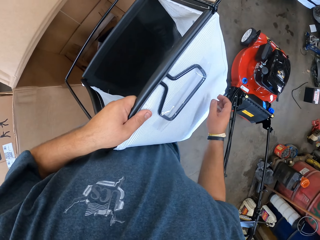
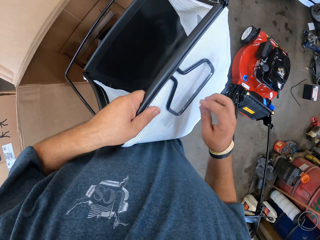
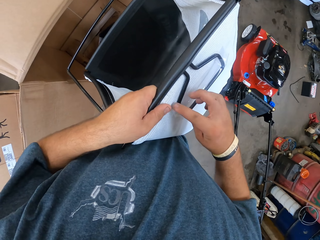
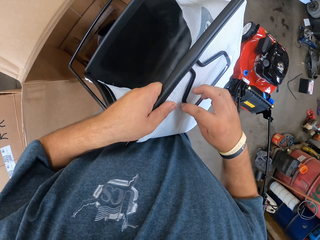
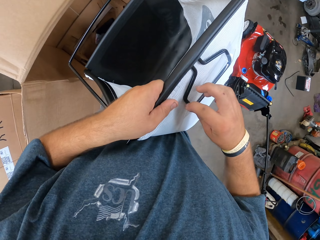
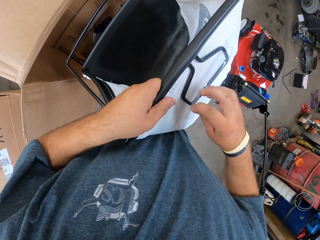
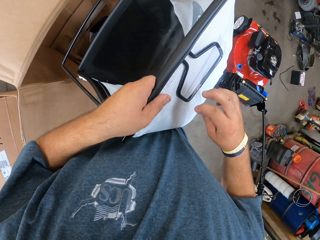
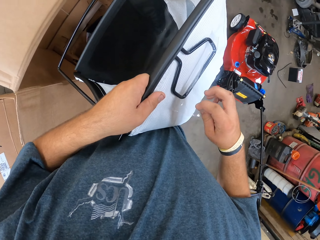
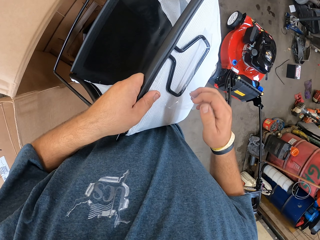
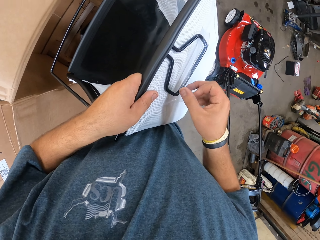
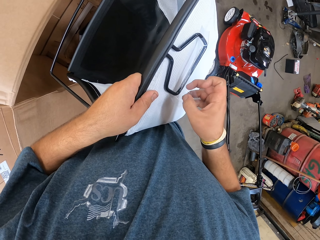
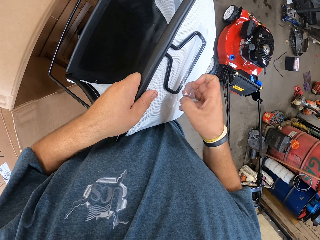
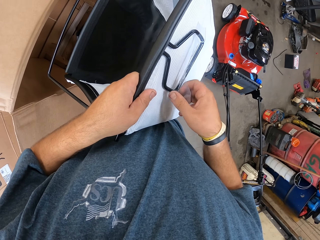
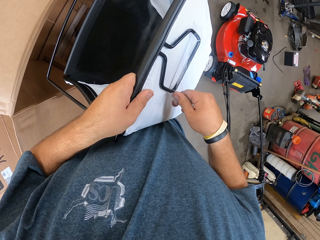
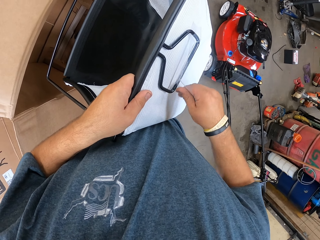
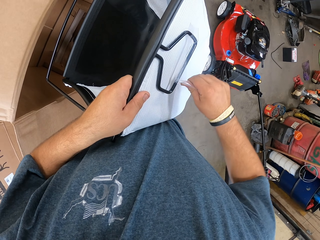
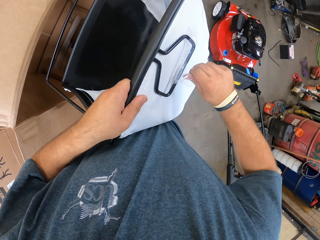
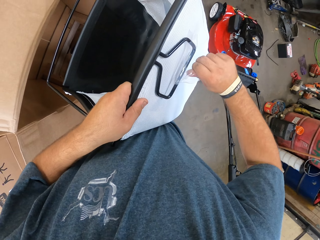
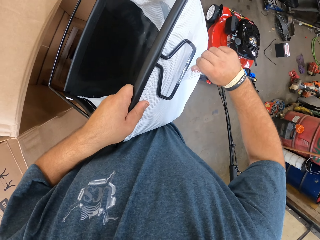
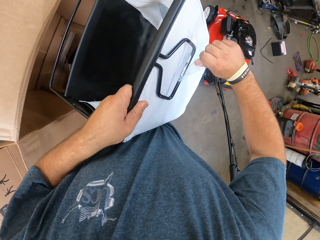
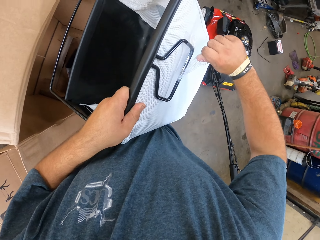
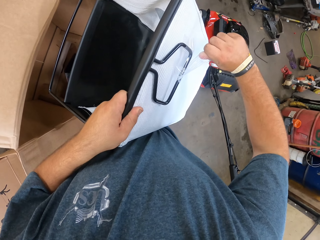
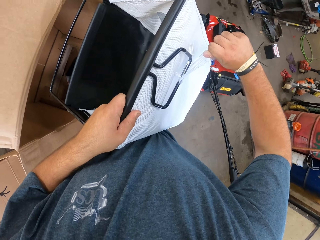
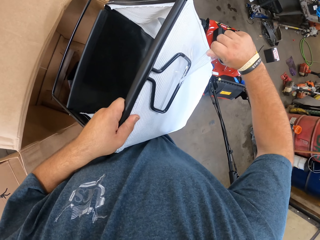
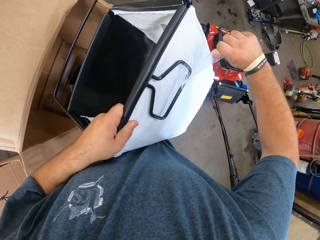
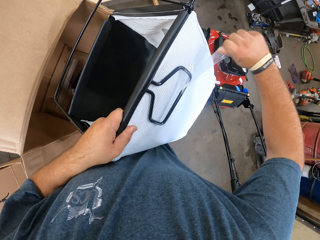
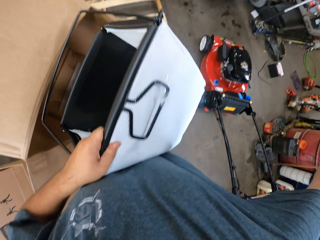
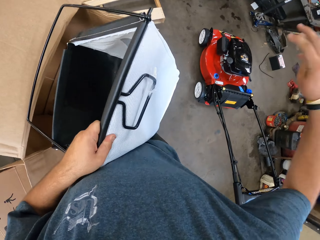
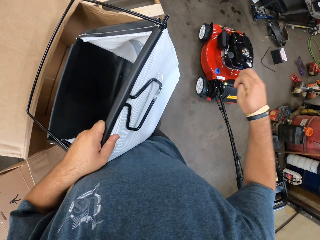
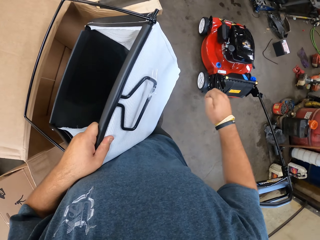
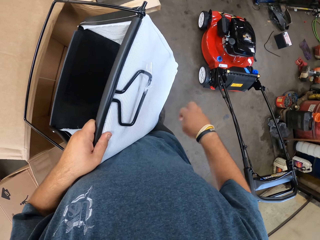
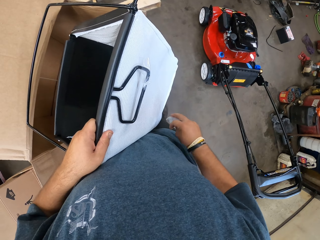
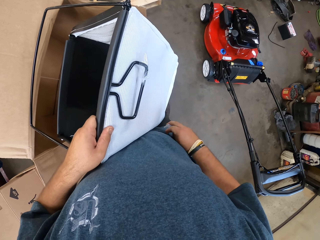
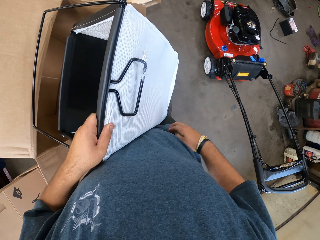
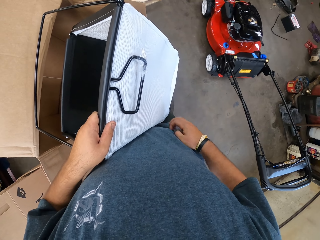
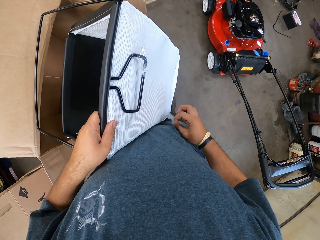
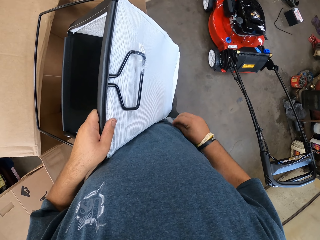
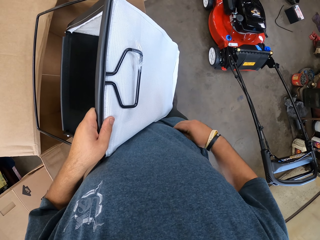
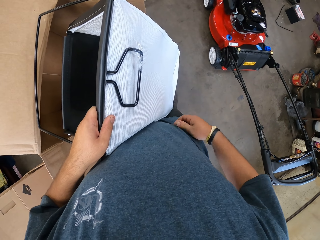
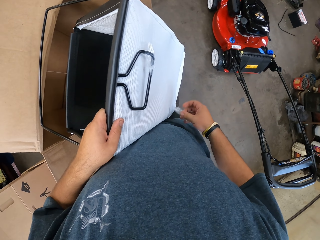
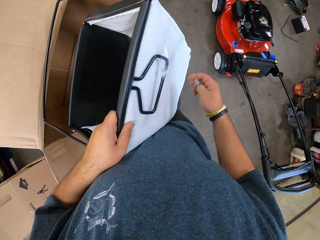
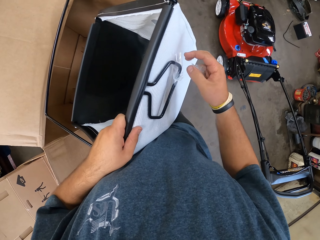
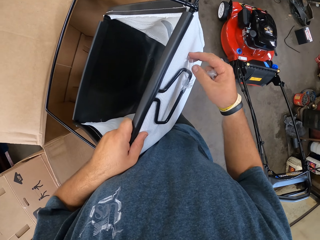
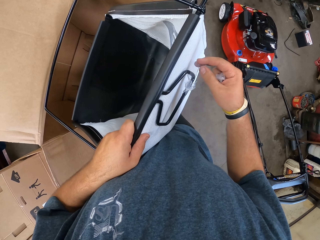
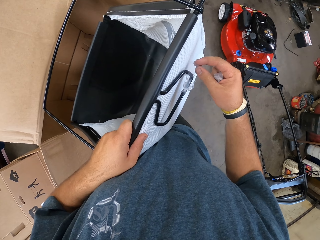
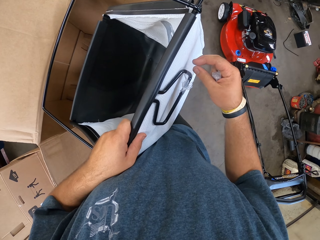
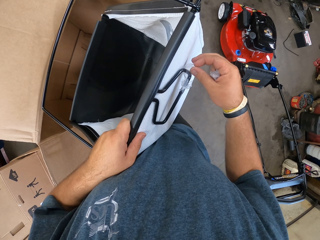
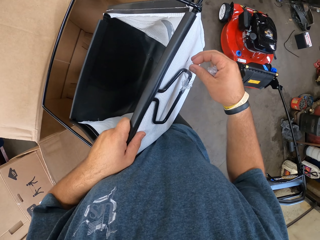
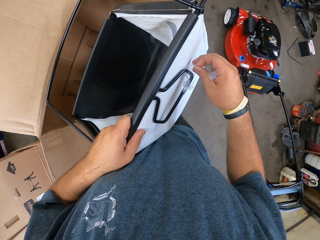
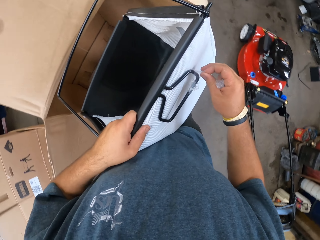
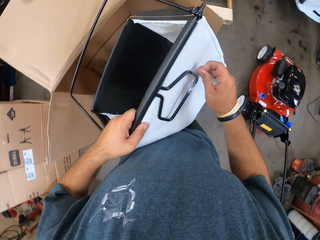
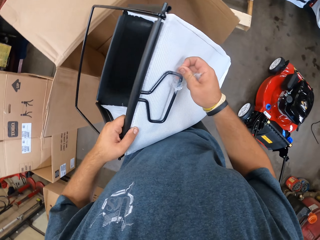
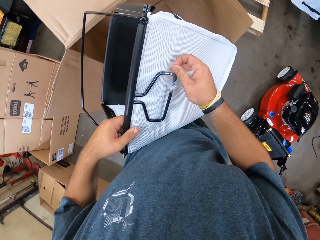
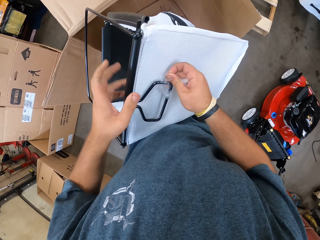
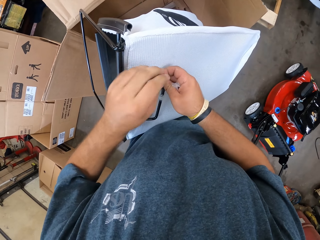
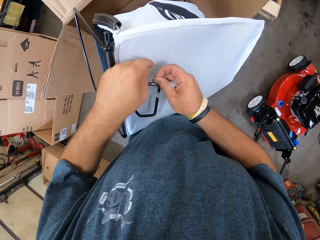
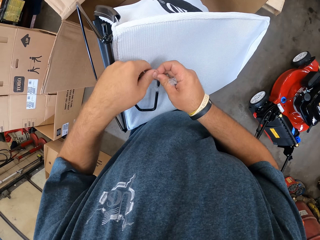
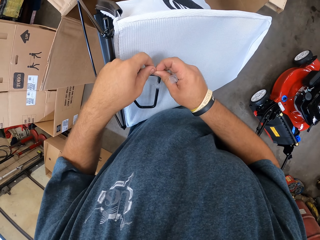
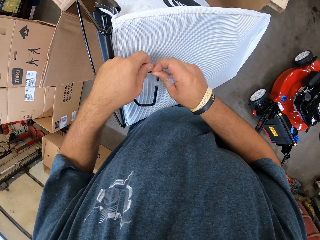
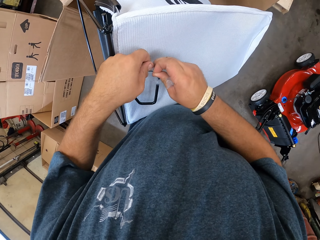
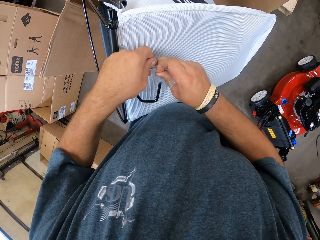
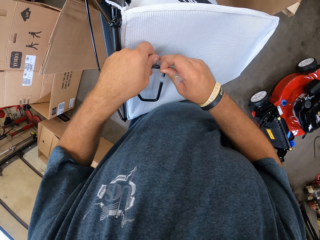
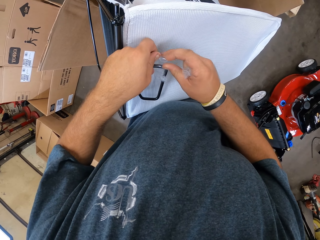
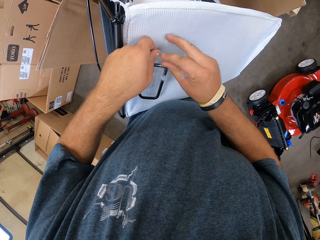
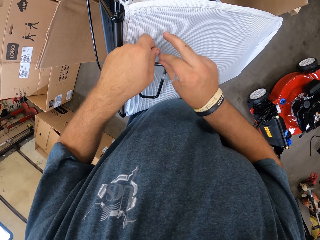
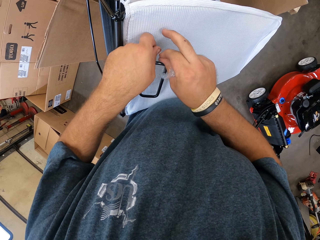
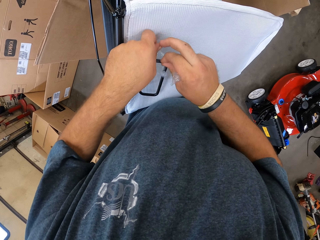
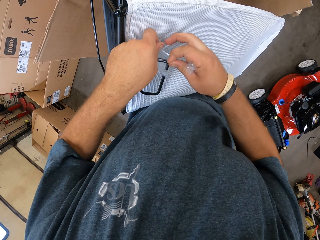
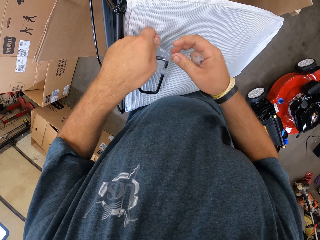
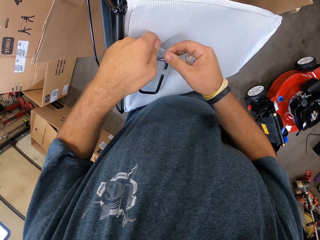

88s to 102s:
The camera wearer removes the polythene cover from the bin. They fold something. They peel paper from something.

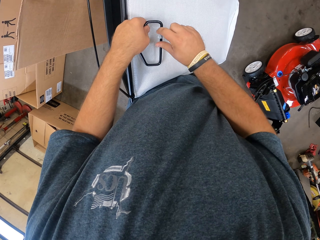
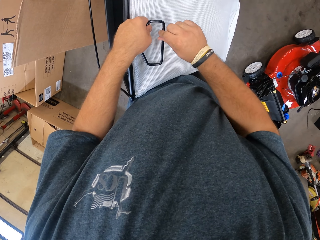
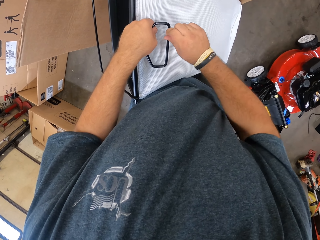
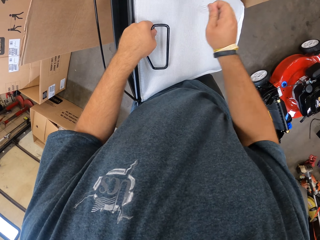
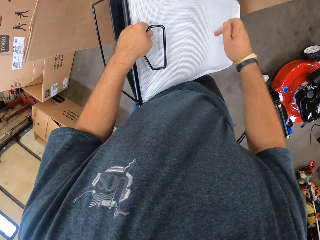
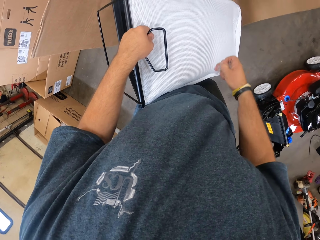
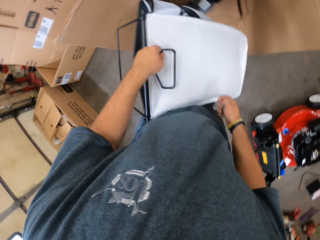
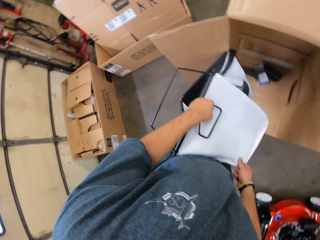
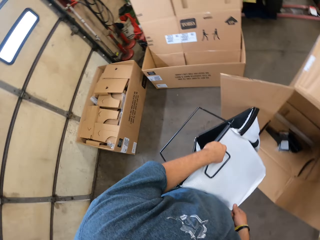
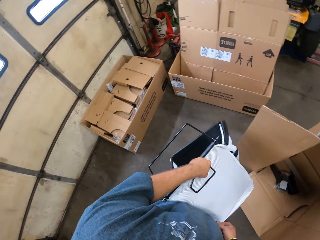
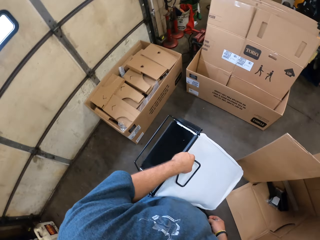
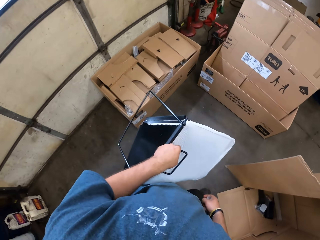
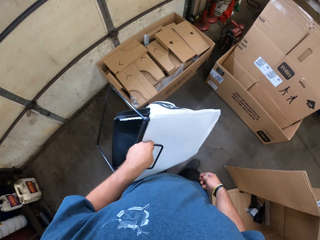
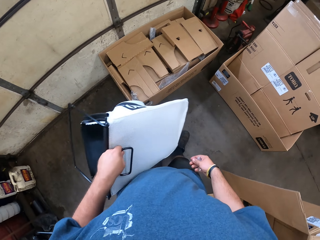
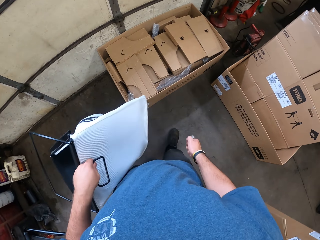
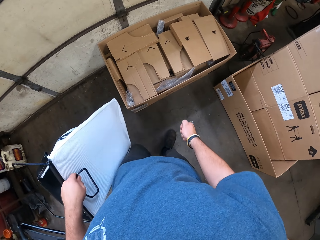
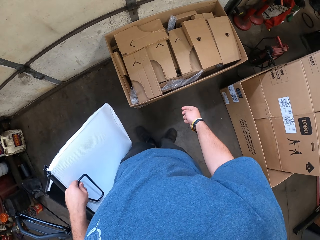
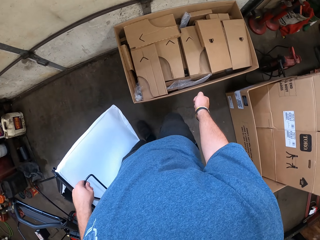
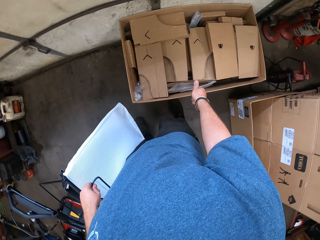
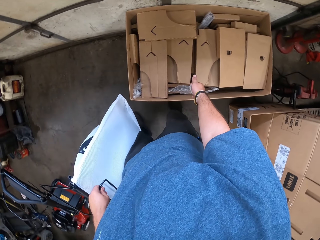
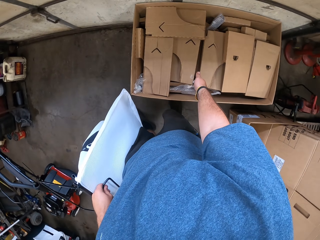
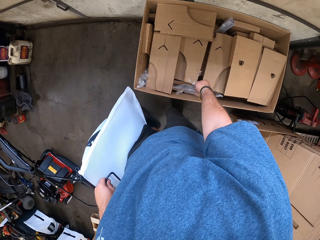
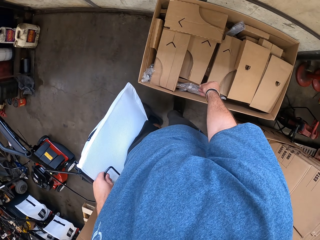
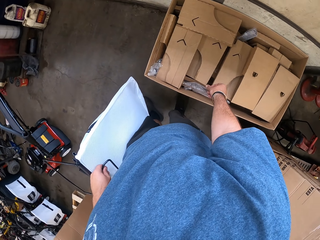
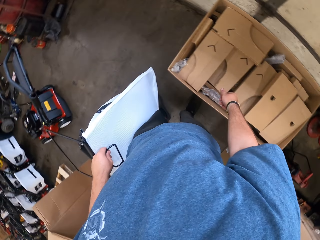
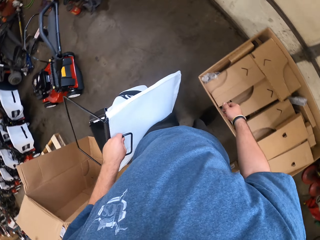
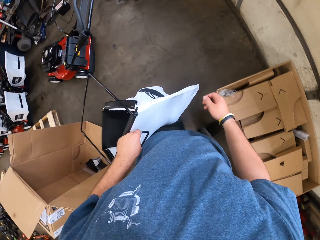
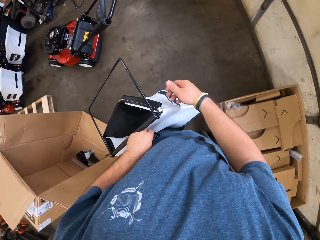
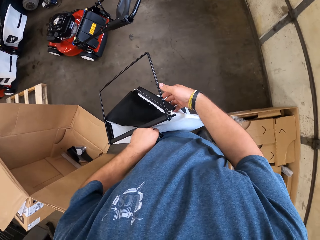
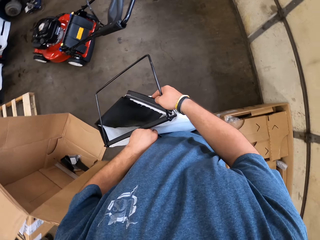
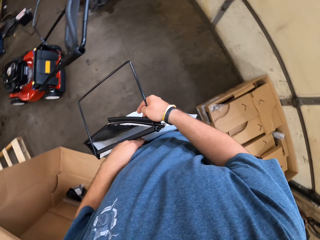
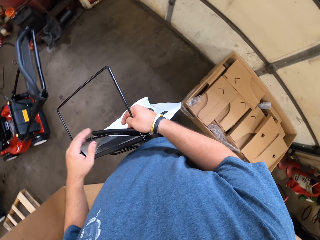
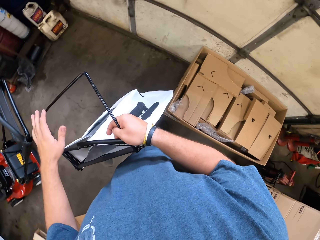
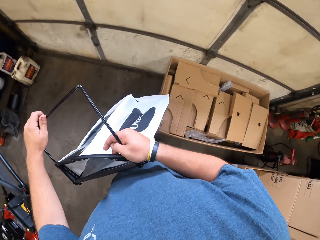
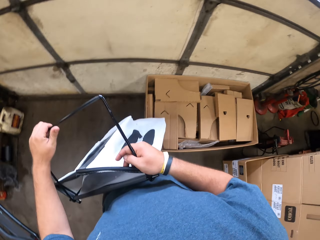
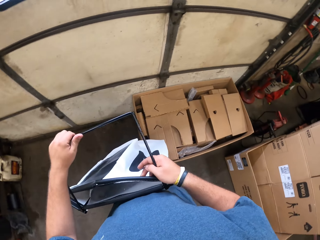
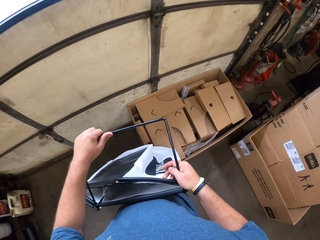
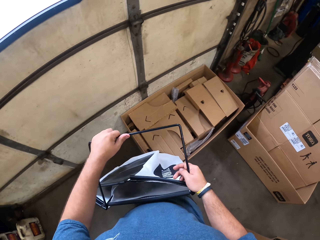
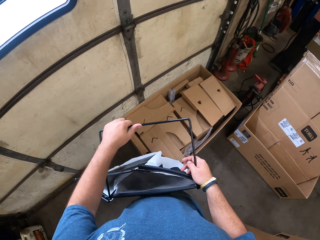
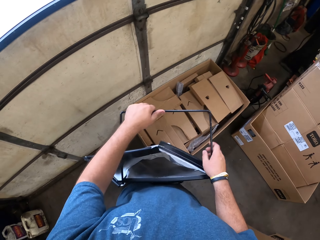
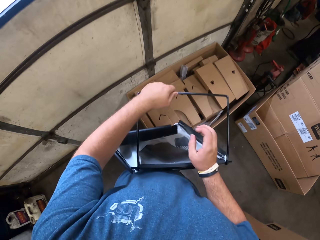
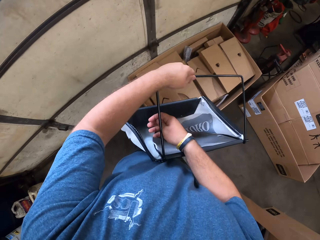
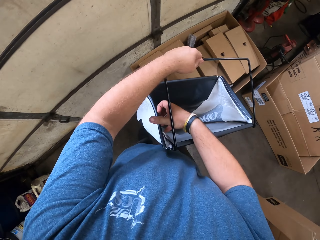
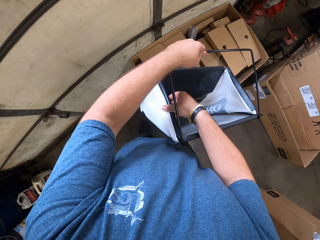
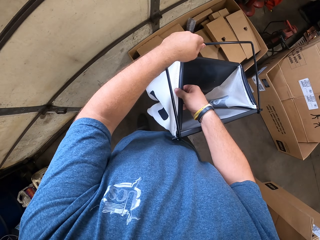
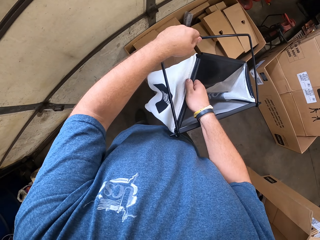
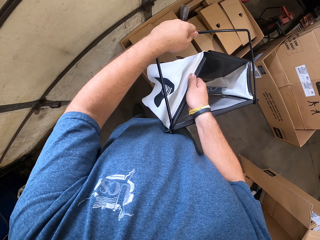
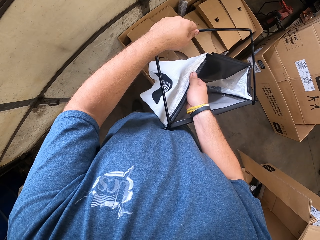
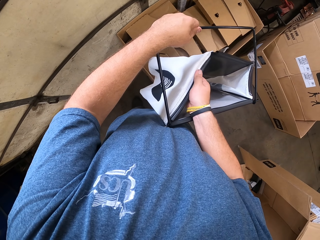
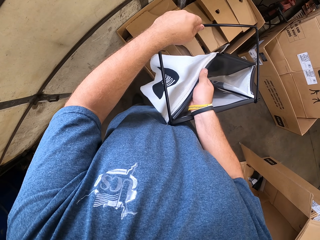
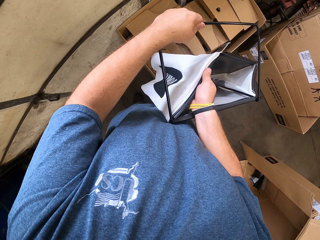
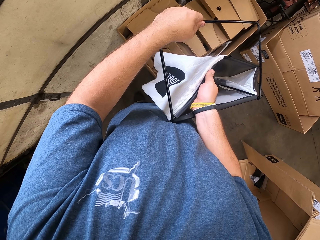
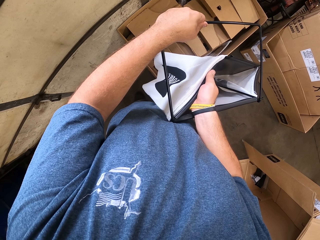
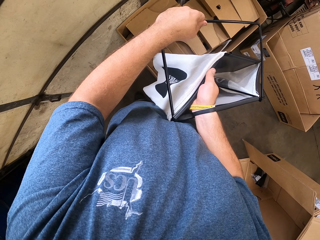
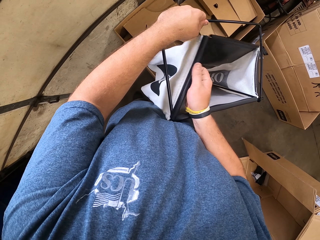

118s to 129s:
The camera wearer walks around. They drop paper in a box. They hold something.
